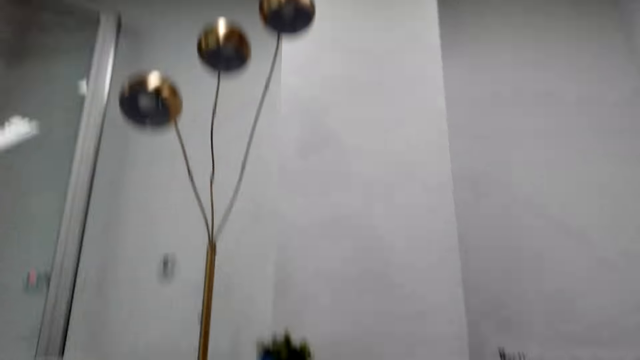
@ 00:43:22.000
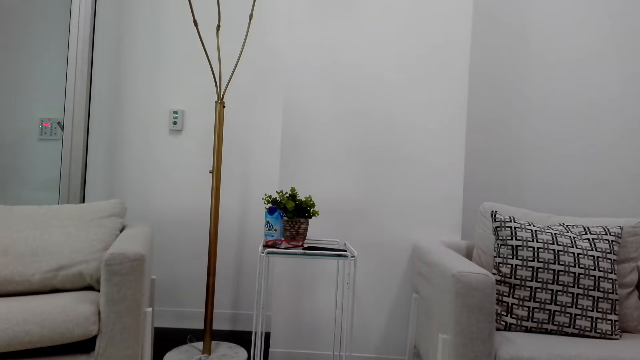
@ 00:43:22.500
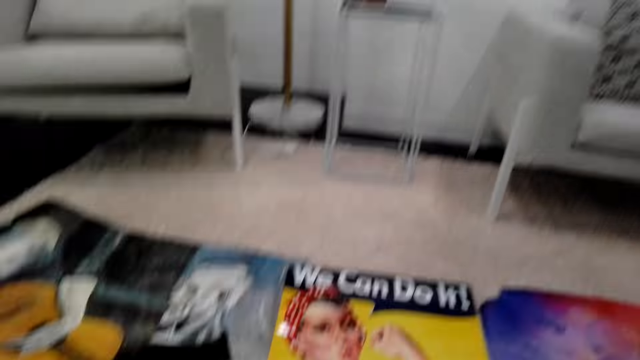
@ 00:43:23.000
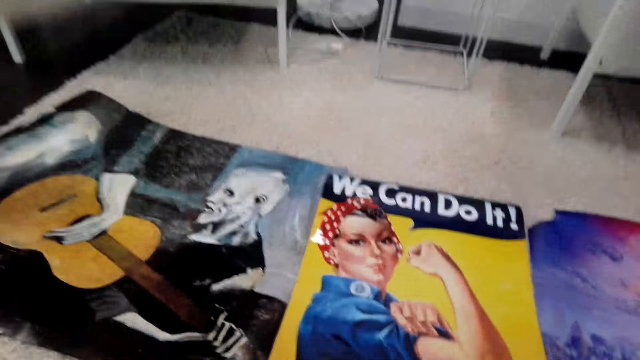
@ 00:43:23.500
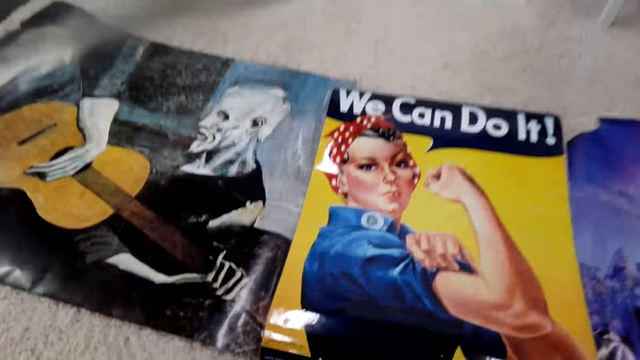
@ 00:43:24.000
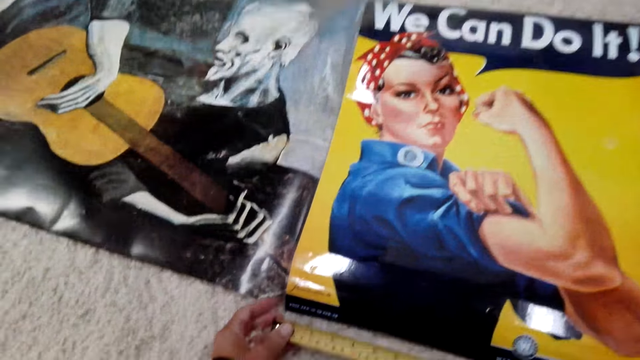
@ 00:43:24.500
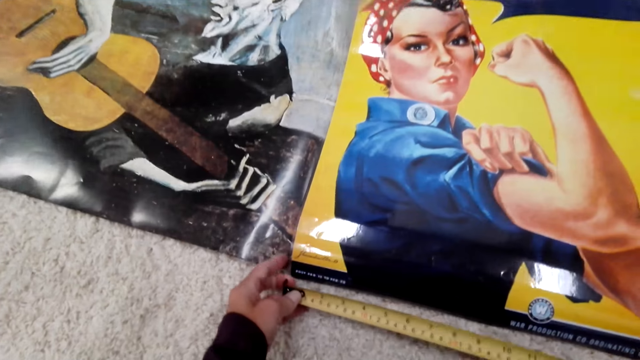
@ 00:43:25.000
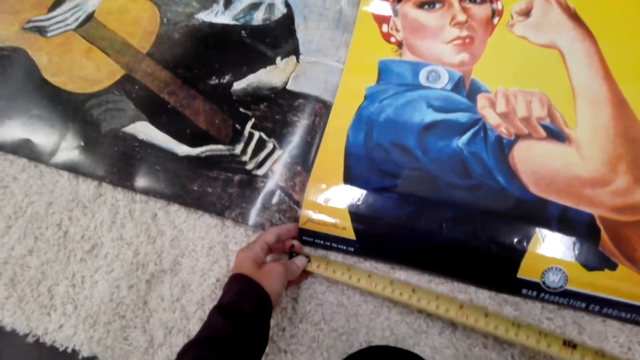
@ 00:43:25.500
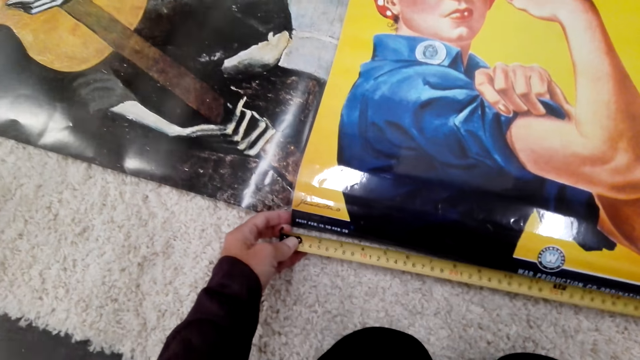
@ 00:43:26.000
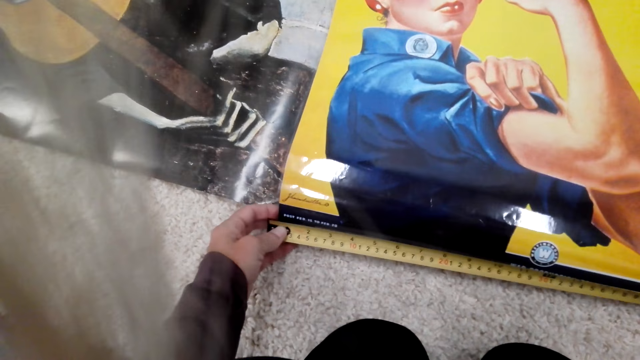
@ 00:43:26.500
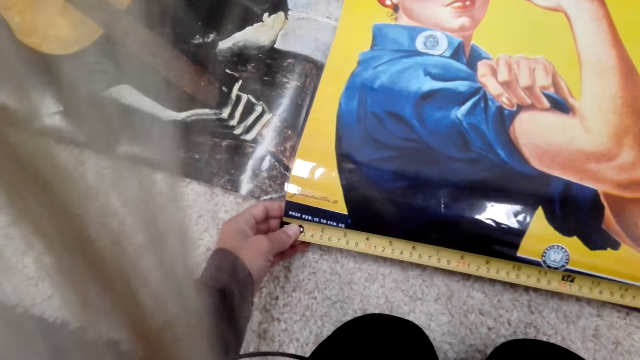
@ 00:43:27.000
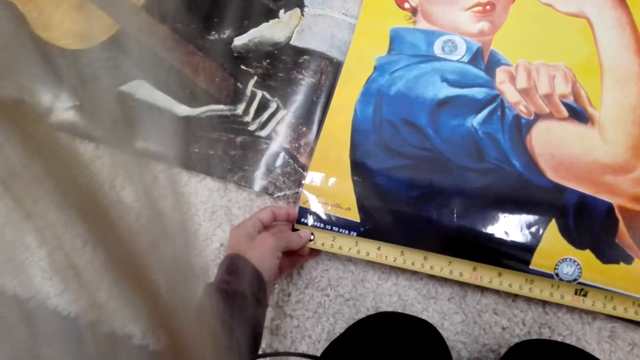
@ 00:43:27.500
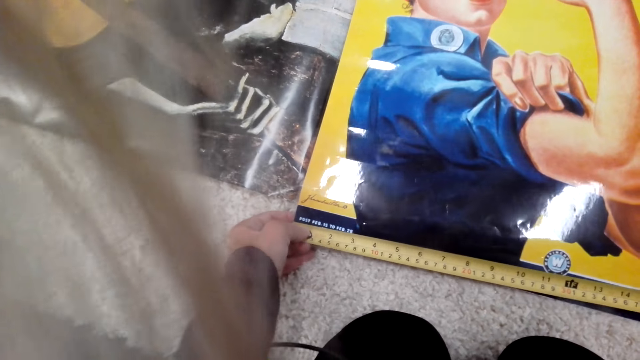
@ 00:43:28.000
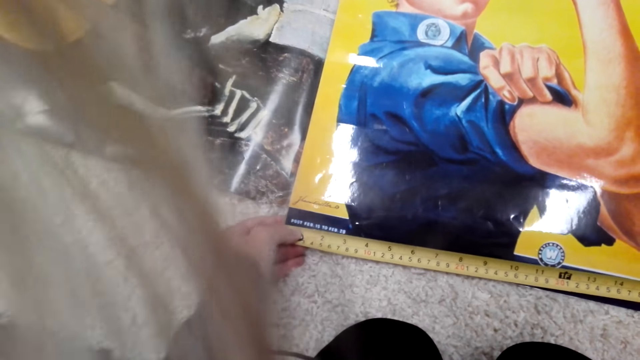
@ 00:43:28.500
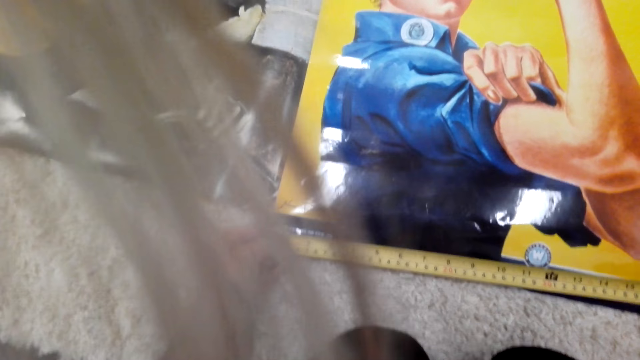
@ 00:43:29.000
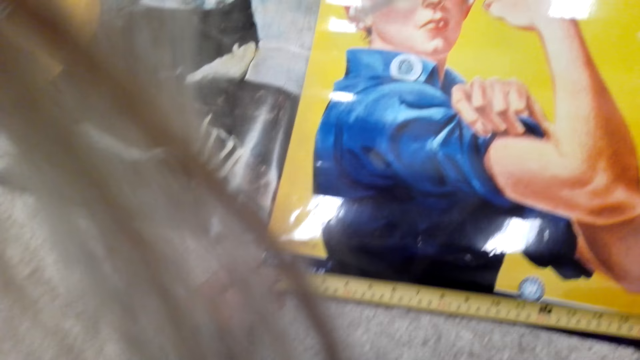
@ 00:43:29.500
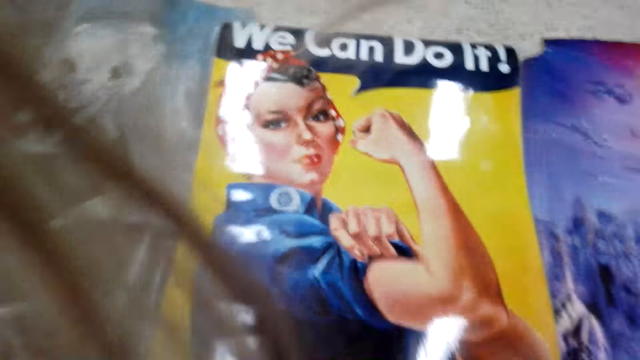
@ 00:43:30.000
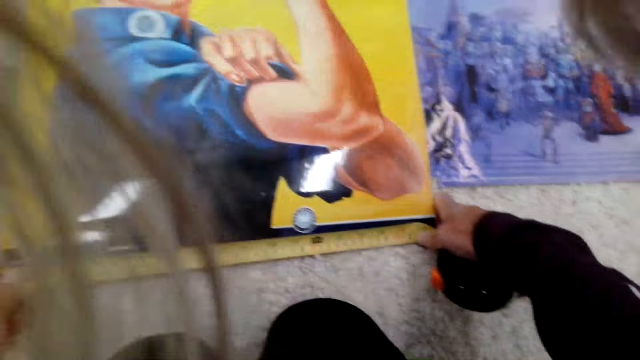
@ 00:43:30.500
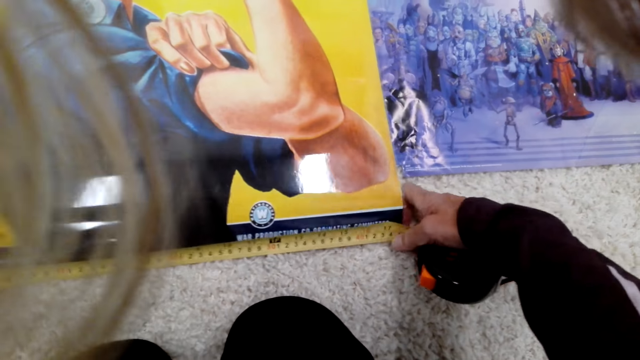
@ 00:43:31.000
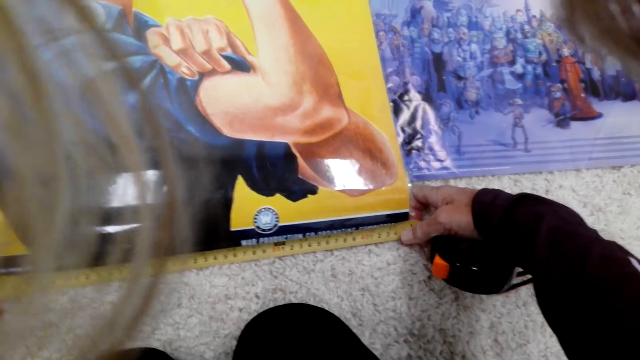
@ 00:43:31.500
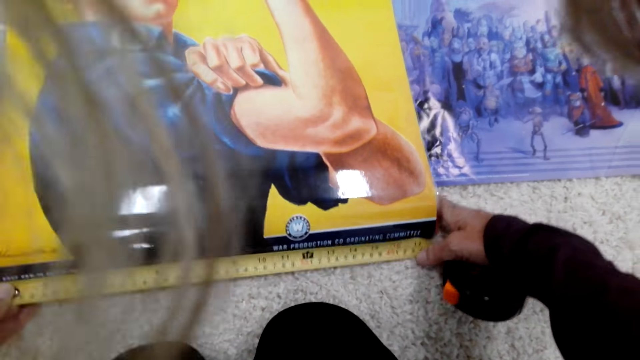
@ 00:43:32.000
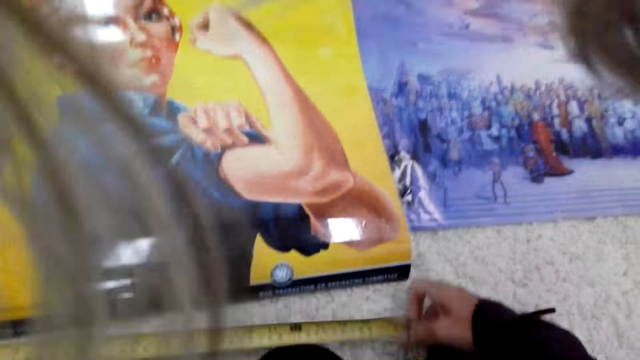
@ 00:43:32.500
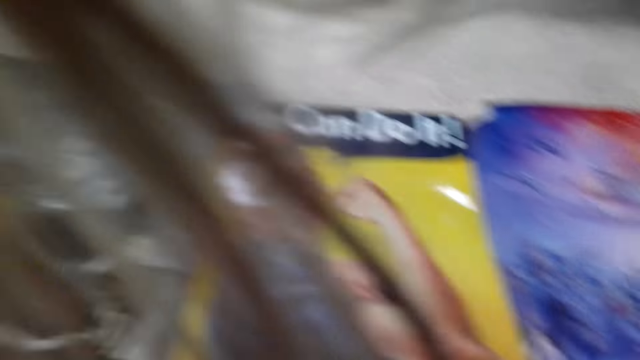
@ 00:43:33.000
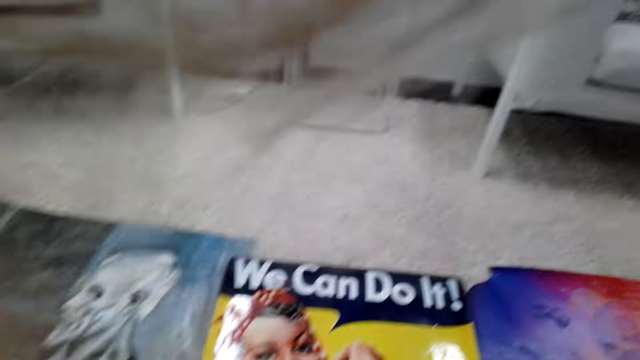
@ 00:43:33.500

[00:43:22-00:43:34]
The camera wearer measures the chart with a tape measure.

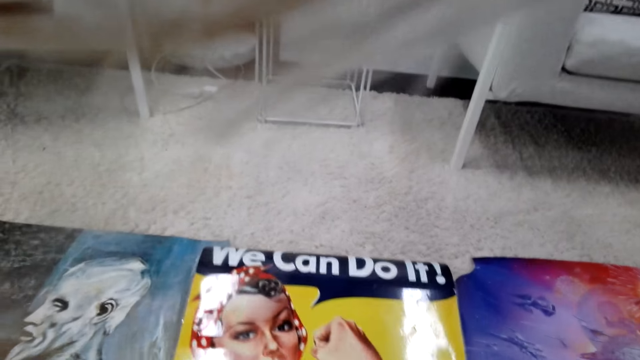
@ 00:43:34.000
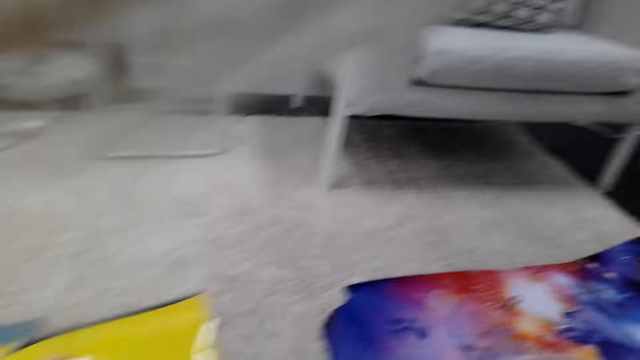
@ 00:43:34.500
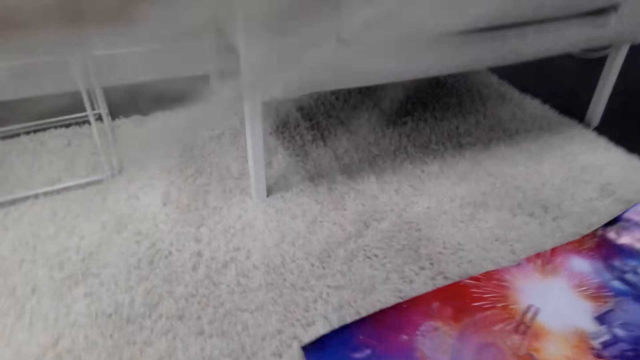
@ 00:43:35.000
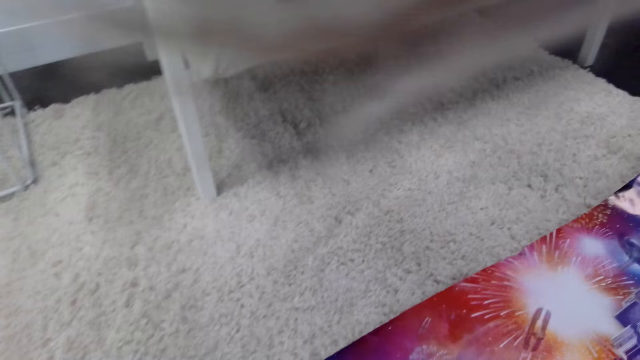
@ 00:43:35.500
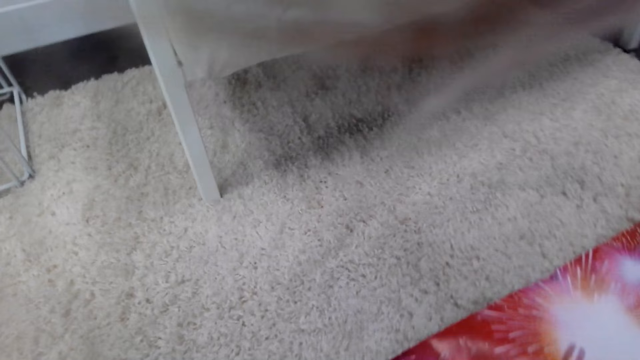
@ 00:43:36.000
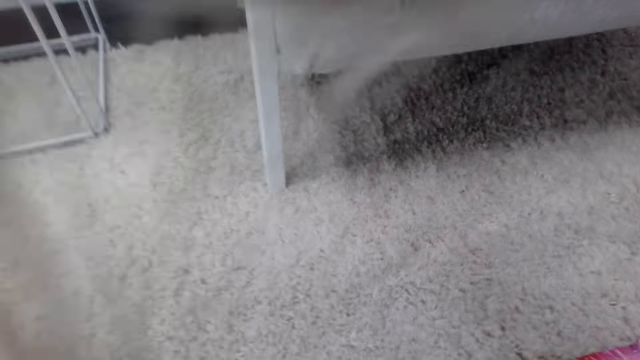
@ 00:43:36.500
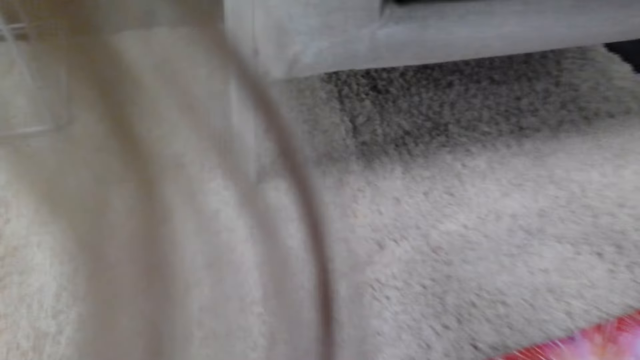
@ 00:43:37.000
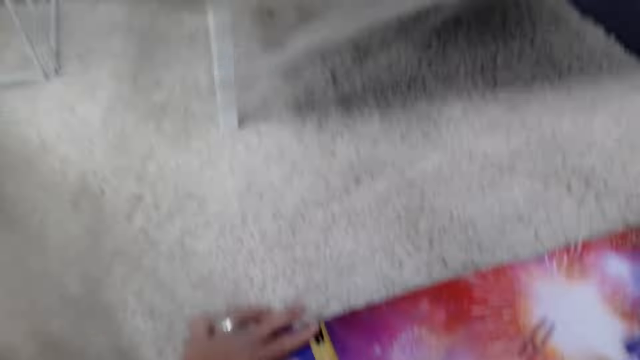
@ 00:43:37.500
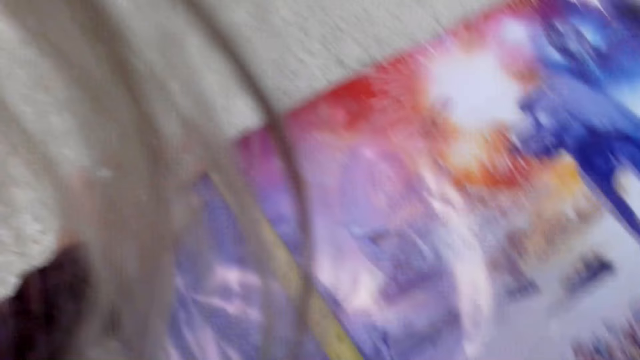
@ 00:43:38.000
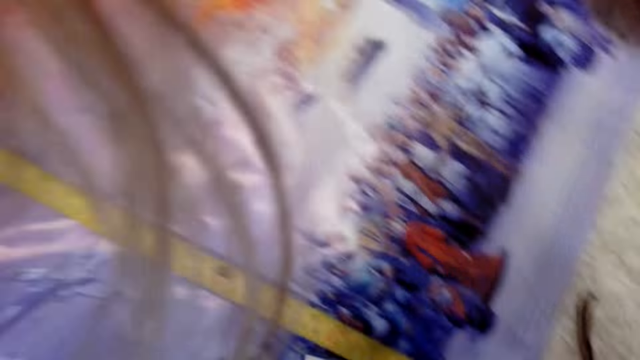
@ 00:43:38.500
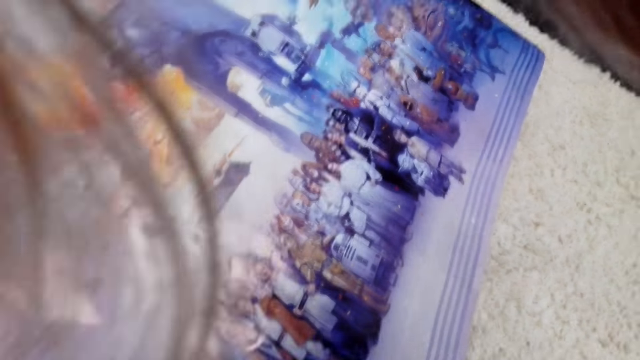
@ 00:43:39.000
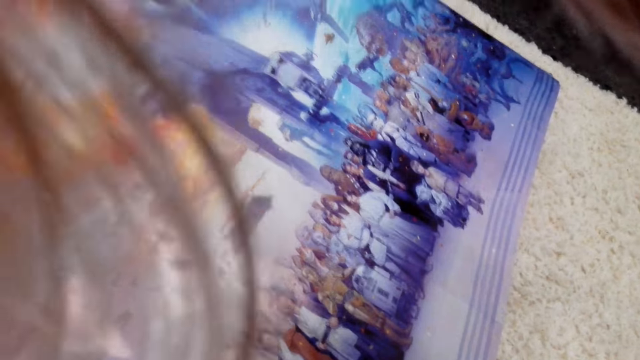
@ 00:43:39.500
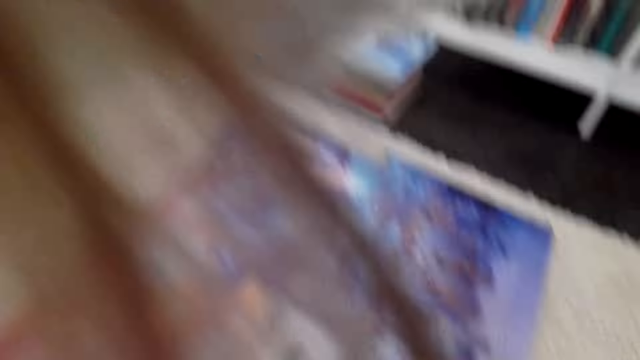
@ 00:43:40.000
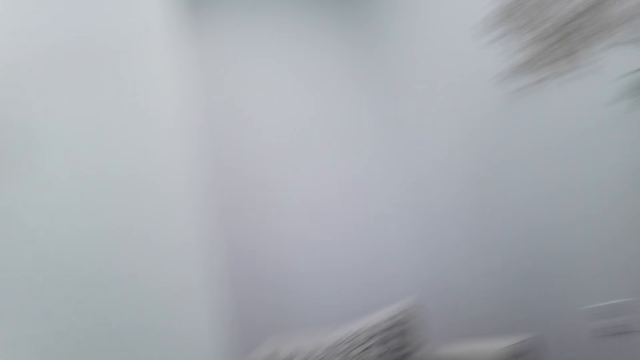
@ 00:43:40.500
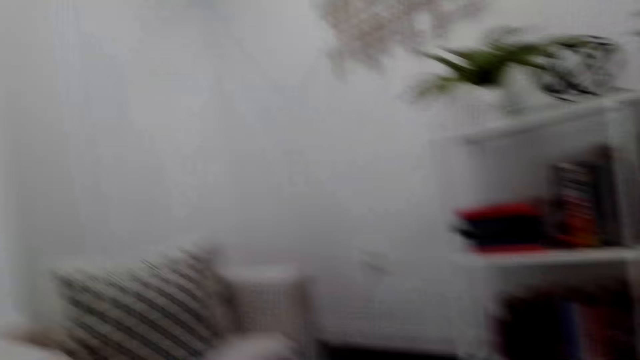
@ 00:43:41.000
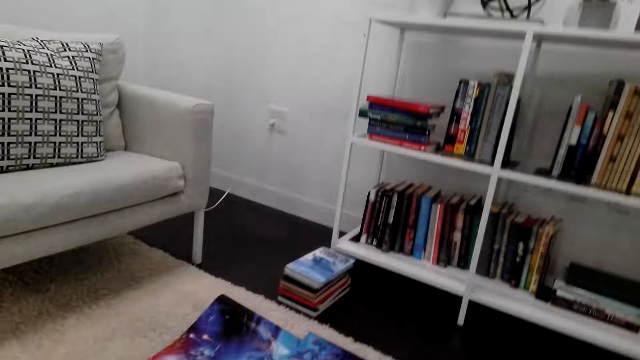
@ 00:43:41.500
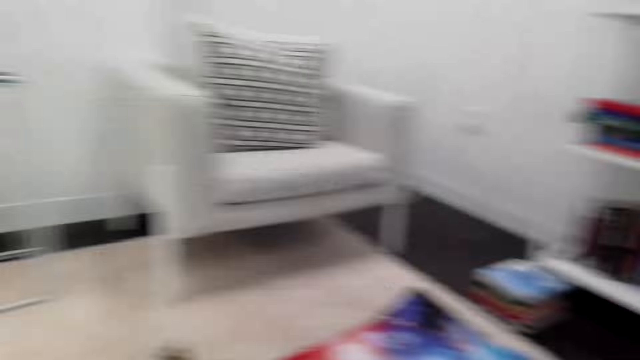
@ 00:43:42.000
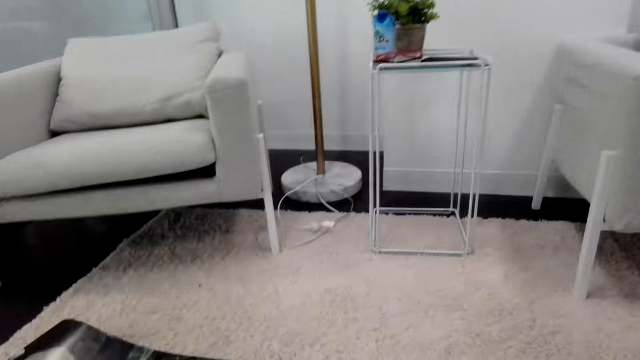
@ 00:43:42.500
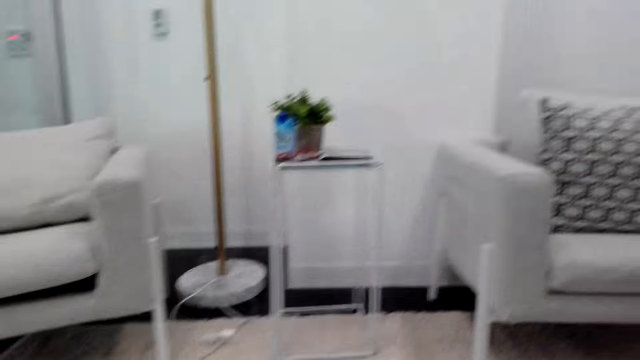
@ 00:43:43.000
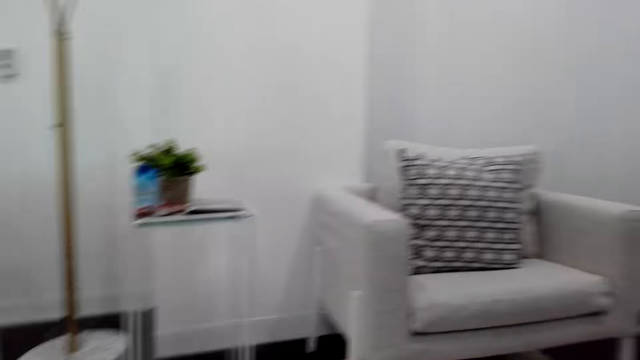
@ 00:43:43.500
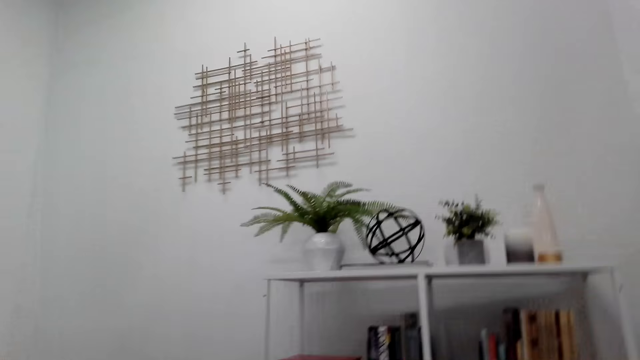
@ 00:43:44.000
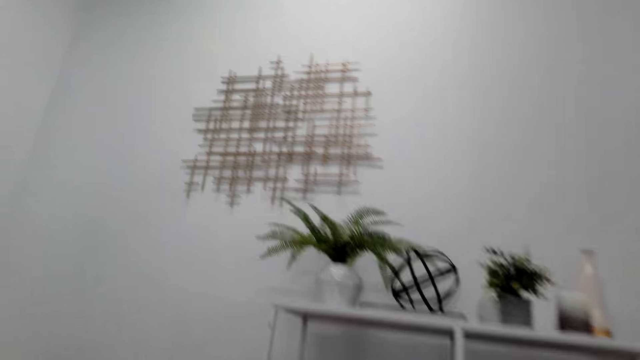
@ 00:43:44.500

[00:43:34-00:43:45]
The camera wearer looks around the house.
